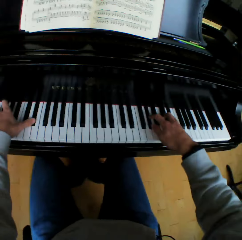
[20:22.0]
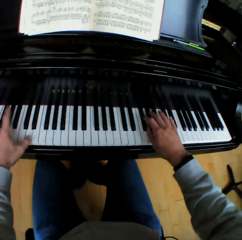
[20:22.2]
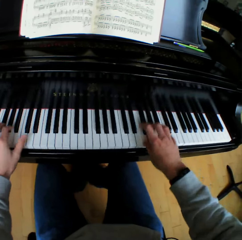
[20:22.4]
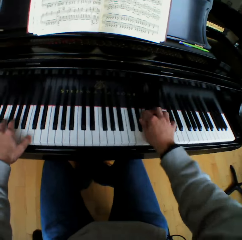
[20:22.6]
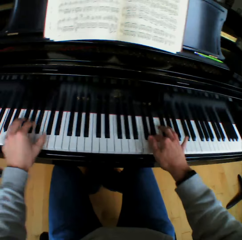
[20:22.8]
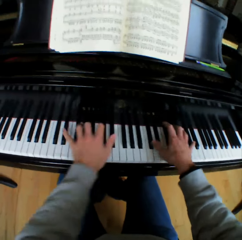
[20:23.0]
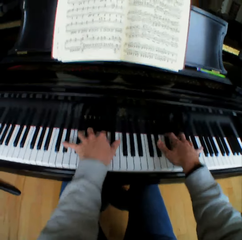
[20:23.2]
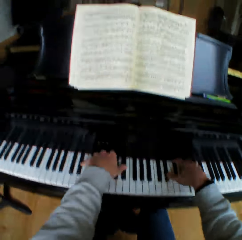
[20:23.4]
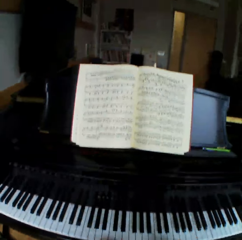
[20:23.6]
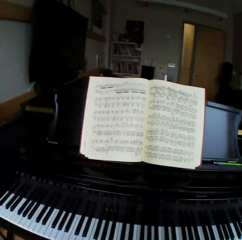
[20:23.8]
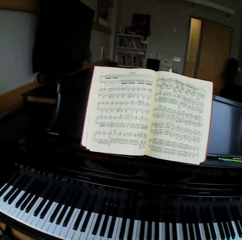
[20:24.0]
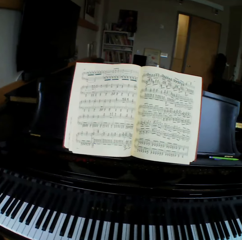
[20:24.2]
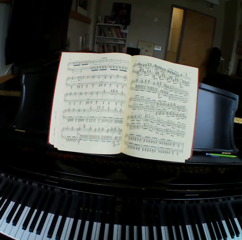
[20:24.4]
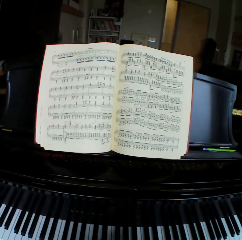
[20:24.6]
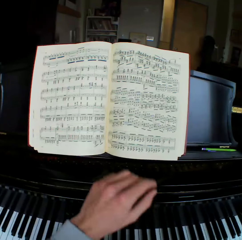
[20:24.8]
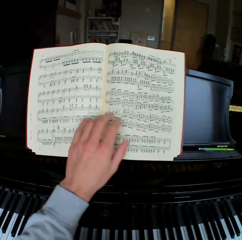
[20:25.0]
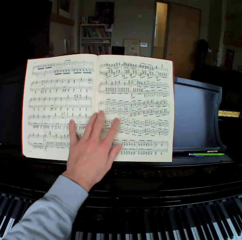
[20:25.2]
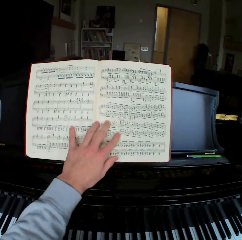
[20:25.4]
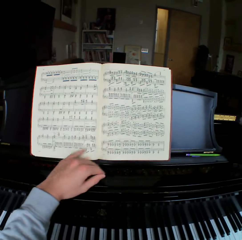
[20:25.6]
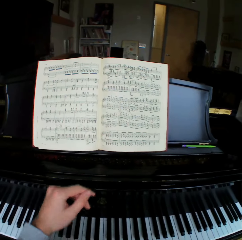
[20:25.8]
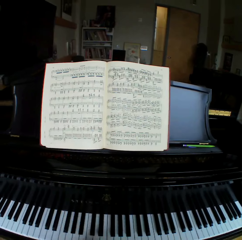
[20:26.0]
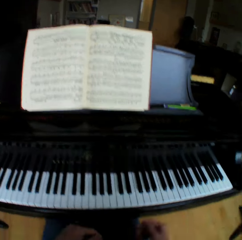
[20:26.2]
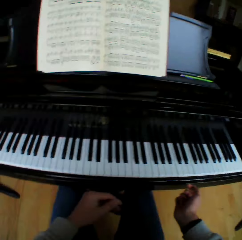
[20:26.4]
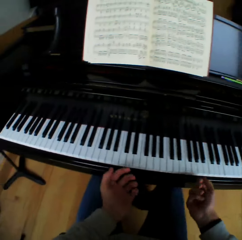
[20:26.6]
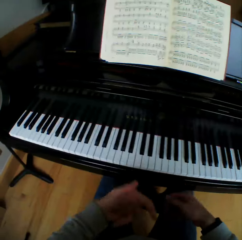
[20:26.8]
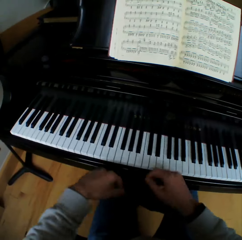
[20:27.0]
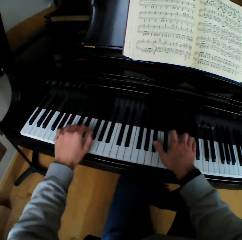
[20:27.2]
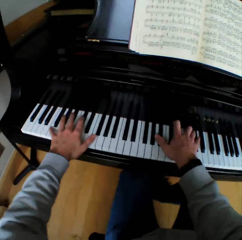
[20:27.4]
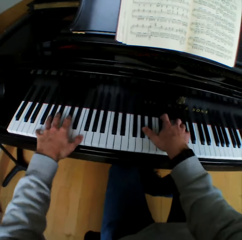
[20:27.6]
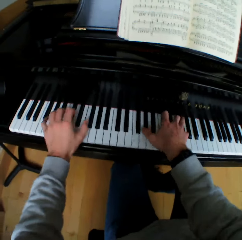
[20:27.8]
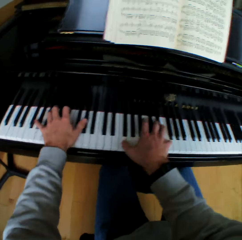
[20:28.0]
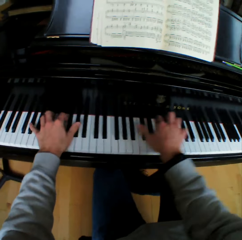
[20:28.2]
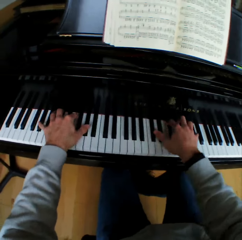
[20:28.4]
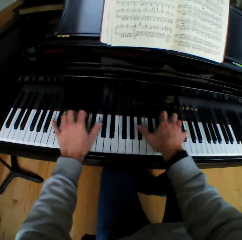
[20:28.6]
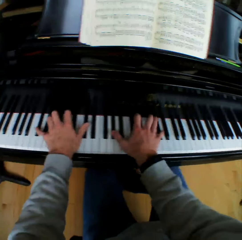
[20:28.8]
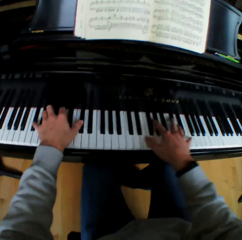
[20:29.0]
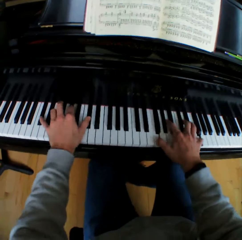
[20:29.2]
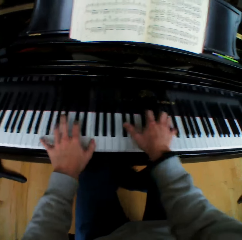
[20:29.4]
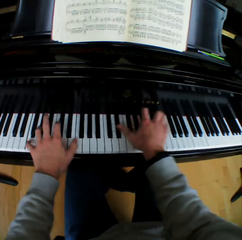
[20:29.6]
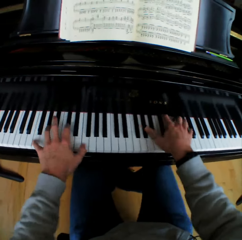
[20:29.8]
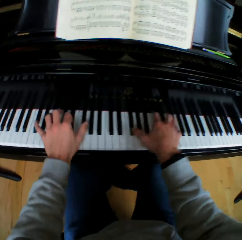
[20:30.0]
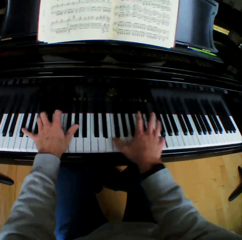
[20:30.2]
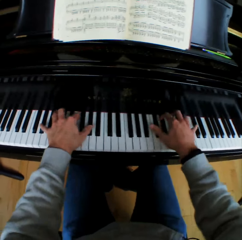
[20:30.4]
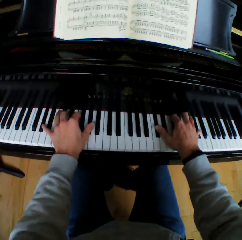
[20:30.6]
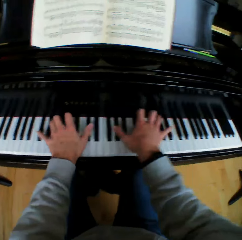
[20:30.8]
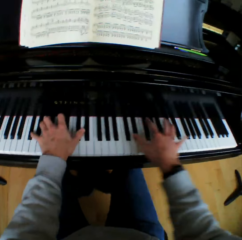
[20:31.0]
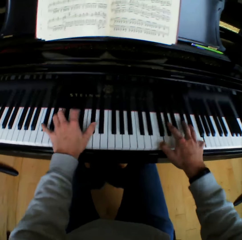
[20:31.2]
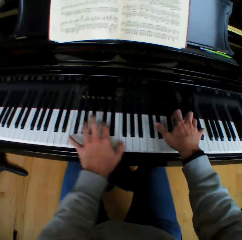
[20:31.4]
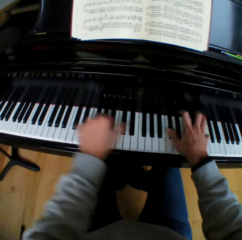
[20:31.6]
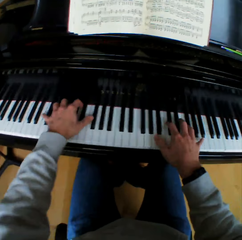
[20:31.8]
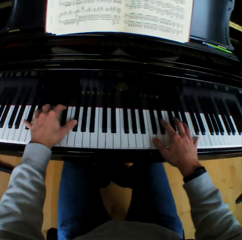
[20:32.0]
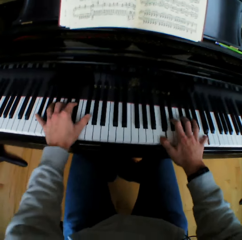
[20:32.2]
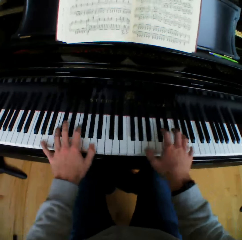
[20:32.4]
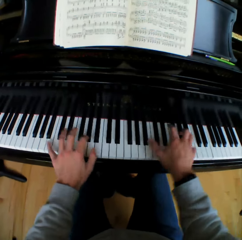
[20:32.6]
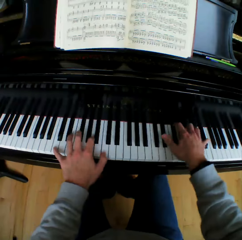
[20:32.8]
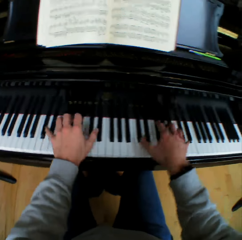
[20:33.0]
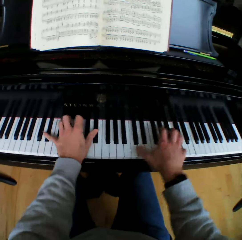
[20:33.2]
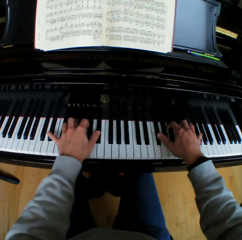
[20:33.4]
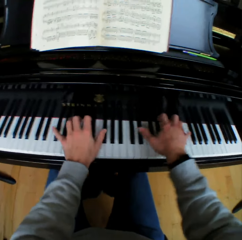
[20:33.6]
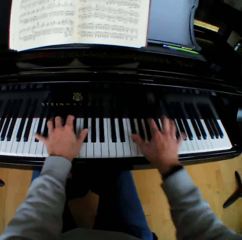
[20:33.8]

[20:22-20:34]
The camera wearer takes both hands off the piano. He stops playing the piano. He touches the hymn book. He touches a music note sheet with his left hand. He flexes his hands. He plays the piano with both hands.

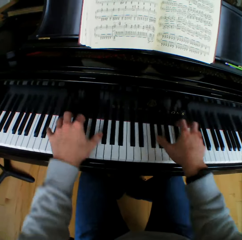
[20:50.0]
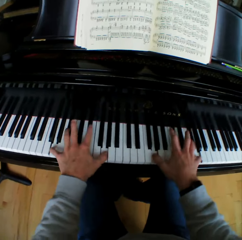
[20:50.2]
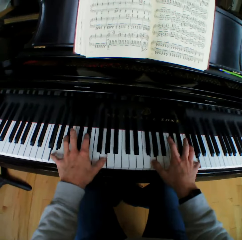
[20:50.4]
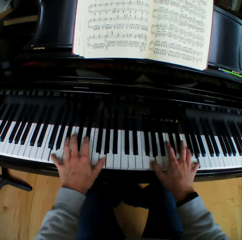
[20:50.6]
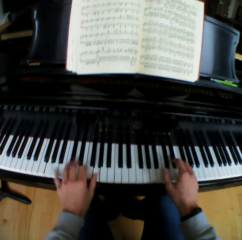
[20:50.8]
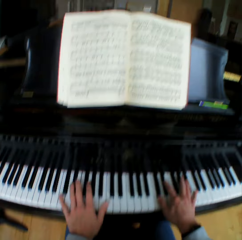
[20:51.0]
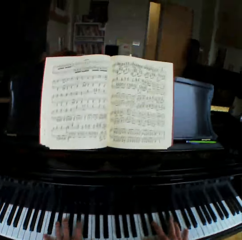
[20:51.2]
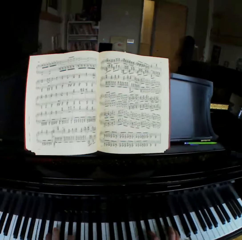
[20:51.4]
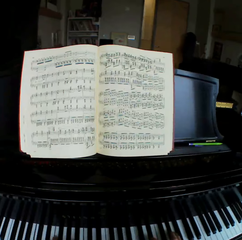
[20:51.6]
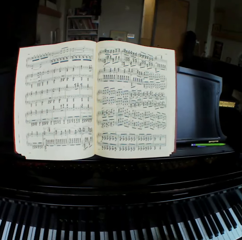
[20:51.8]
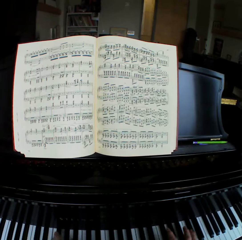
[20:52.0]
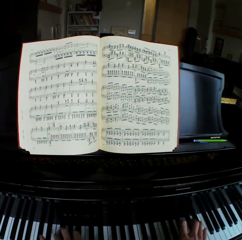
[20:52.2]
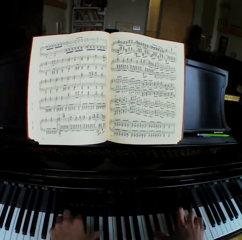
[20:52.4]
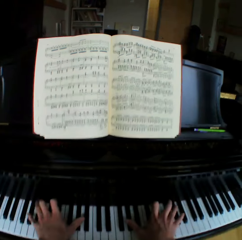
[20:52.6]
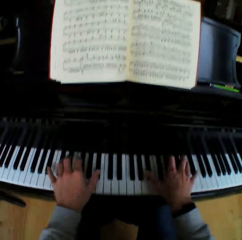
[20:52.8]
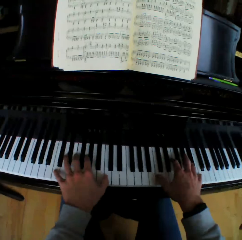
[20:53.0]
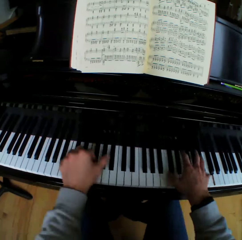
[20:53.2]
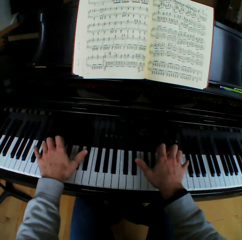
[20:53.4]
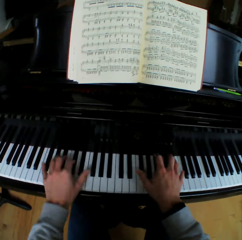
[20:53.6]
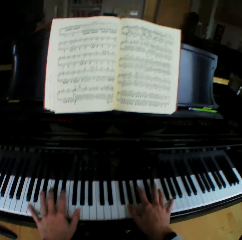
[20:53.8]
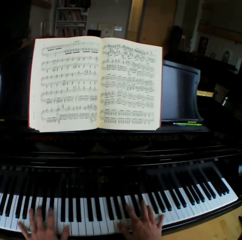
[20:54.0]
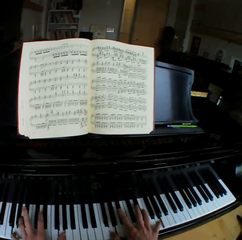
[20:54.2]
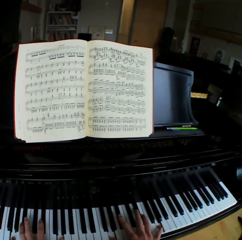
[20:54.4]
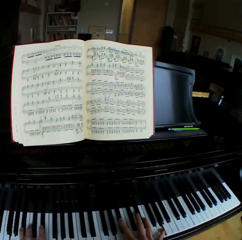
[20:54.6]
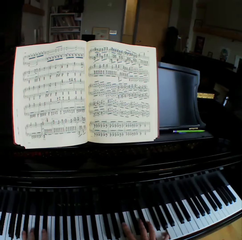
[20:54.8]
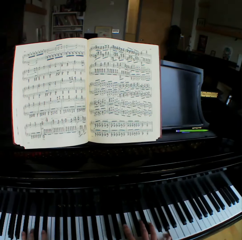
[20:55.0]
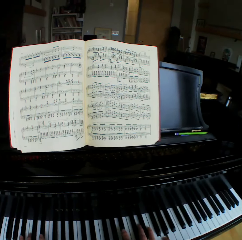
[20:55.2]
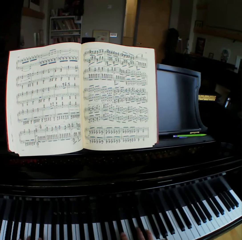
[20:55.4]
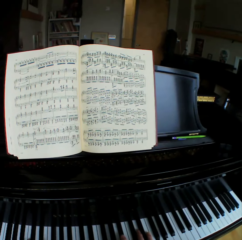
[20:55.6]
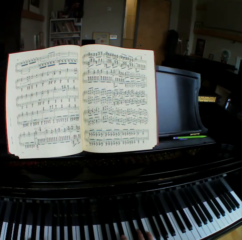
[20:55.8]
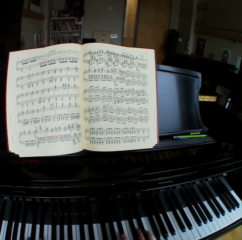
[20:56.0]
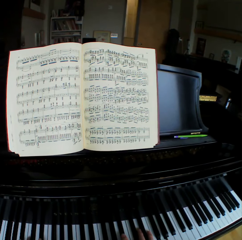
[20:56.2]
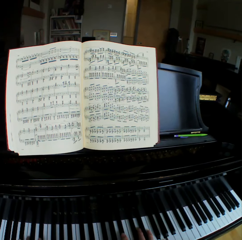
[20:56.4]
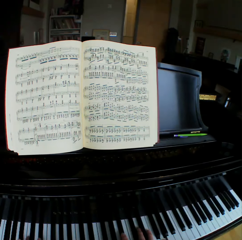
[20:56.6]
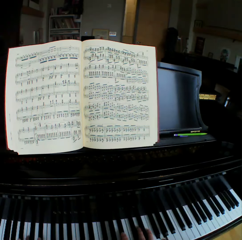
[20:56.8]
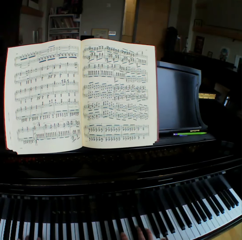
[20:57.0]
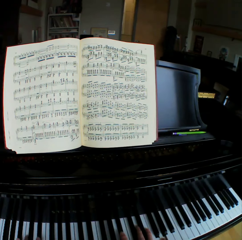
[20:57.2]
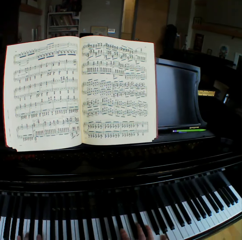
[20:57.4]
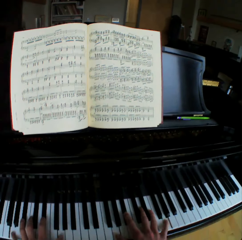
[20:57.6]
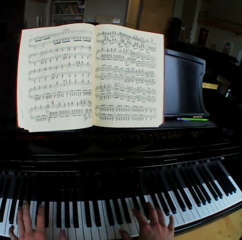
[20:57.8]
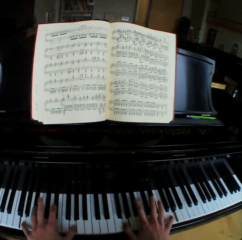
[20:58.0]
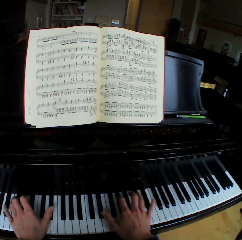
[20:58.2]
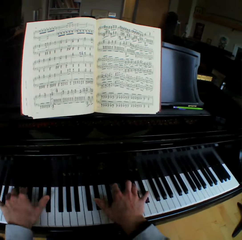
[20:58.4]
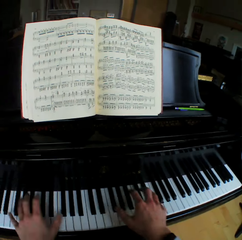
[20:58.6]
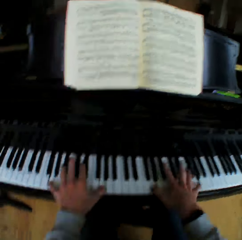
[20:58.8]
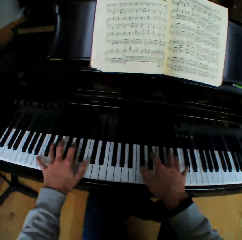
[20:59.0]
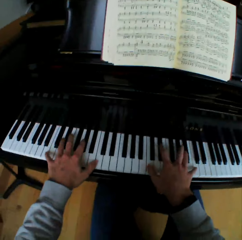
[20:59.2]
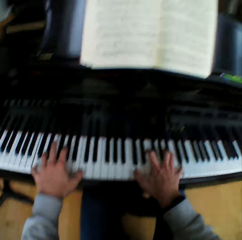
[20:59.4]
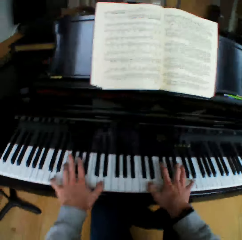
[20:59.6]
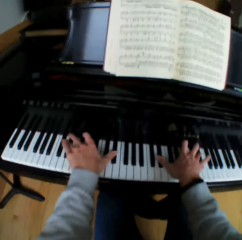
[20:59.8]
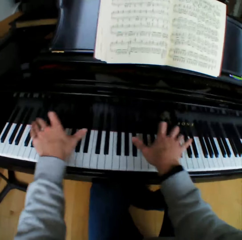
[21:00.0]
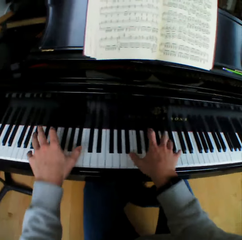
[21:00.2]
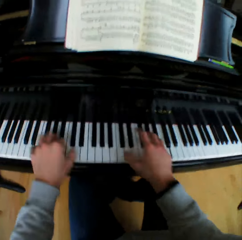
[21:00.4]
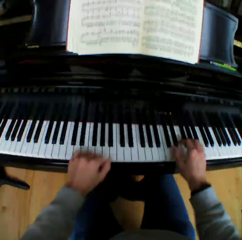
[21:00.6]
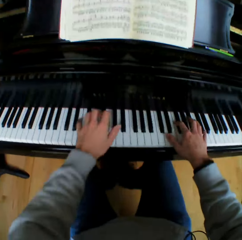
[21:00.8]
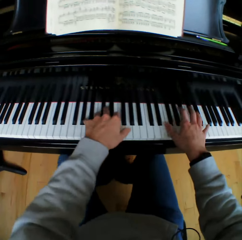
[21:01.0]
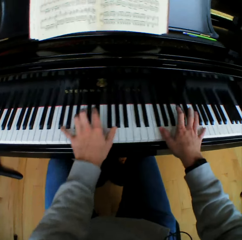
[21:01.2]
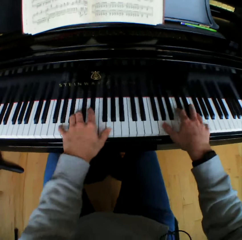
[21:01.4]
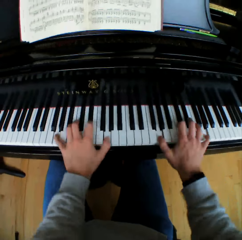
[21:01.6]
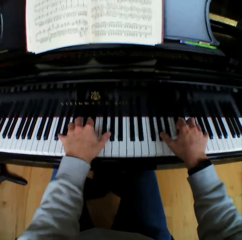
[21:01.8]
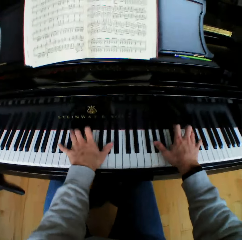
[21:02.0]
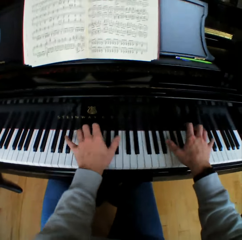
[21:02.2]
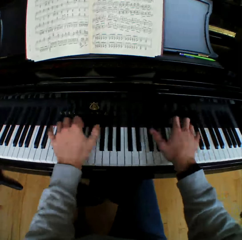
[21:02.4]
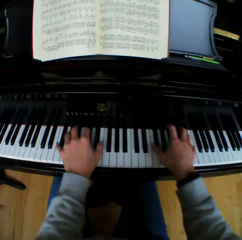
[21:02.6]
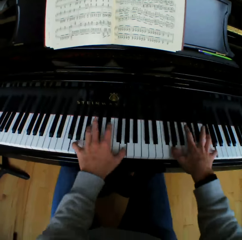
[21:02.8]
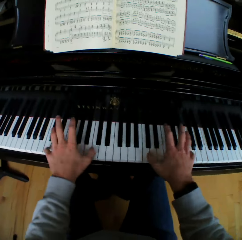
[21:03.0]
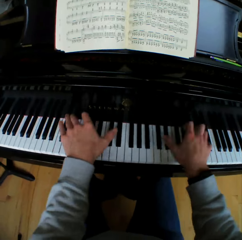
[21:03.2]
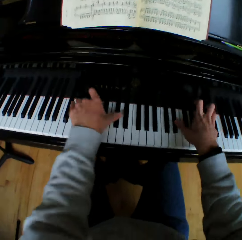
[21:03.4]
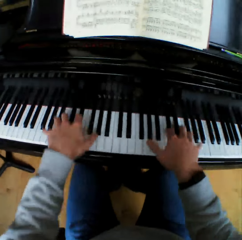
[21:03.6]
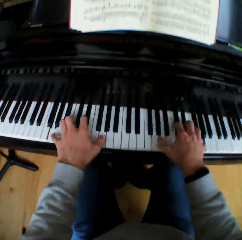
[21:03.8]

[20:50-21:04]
The camera wearer looks at the hymn book. They look at the piano. They look at the hymn book. They play the piano faster.

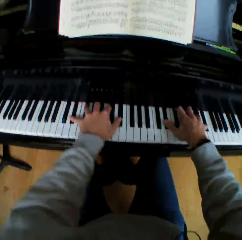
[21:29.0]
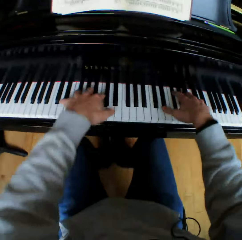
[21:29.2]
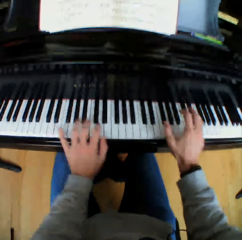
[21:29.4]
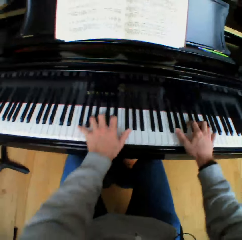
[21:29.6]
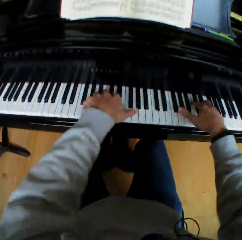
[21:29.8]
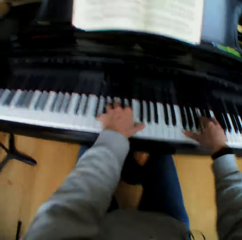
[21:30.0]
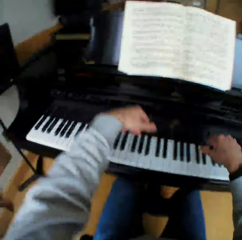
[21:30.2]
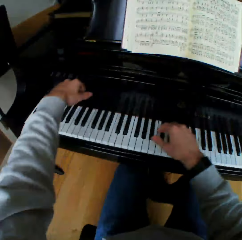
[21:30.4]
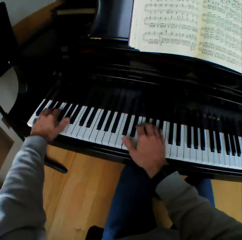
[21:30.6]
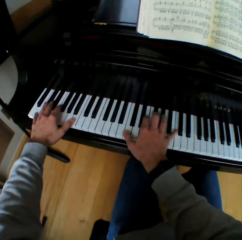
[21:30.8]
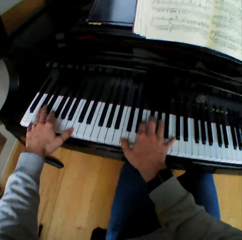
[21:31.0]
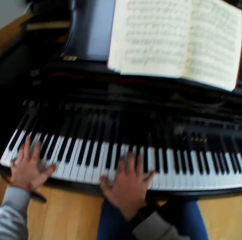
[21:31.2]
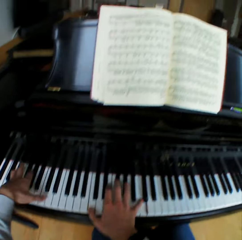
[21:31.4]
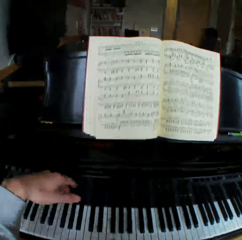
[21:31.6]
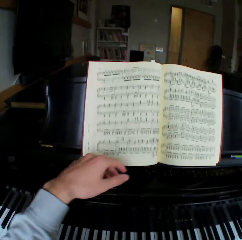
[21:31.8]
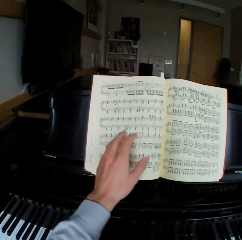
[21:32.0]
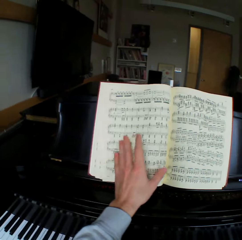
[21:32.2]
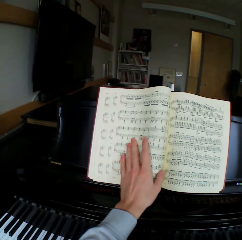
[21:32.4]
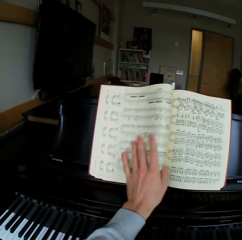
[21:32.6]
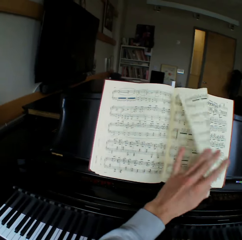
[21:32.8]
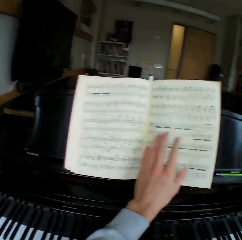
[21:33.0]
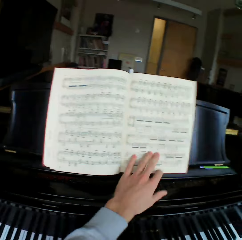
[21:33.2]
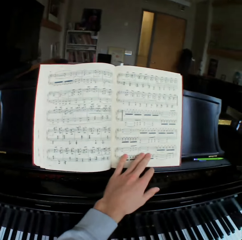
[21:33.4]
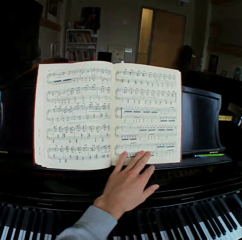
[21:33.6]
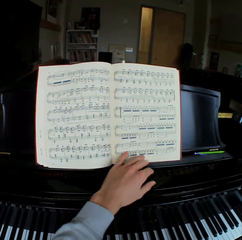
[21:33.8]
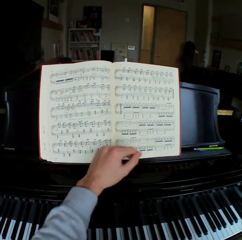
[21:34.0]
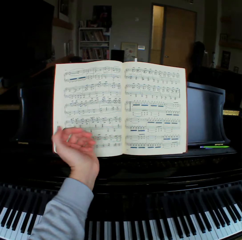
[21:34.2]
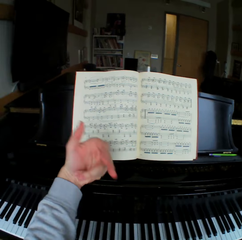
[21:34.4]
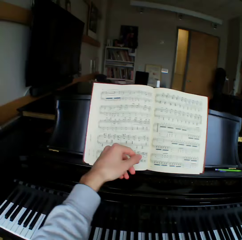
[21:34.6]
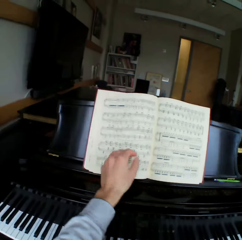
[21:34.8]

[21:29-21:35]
The camera wearer lifts his hands off the piano keys. He plays the piano. He flips a music note sheet on the hymn book to the right with his left hand. He flexes his left hand. He twists his left wrist.
